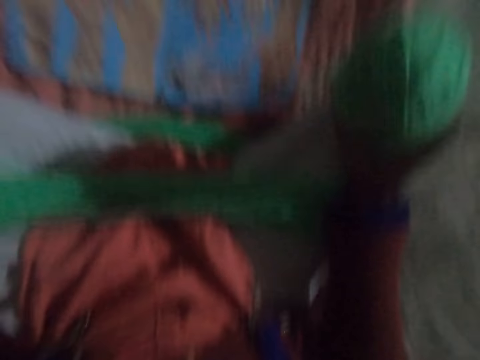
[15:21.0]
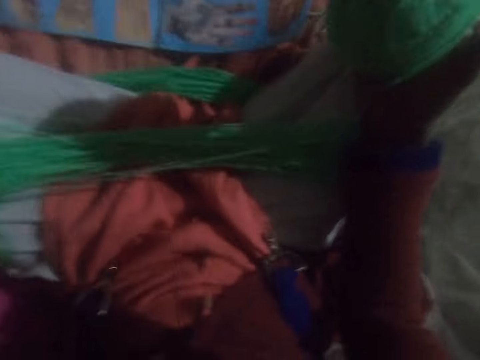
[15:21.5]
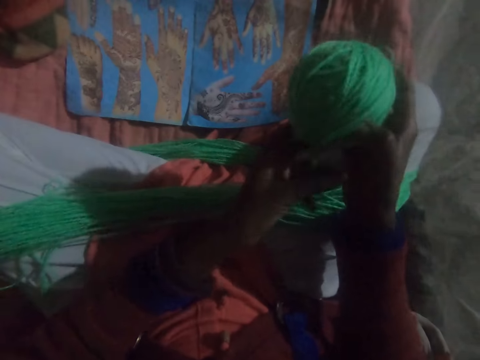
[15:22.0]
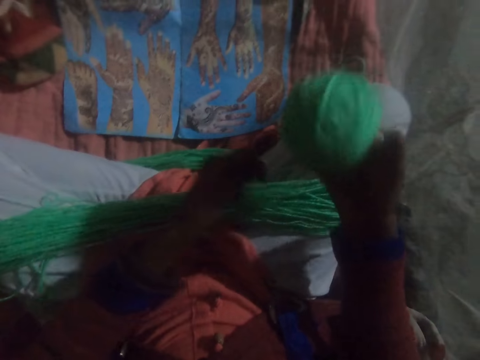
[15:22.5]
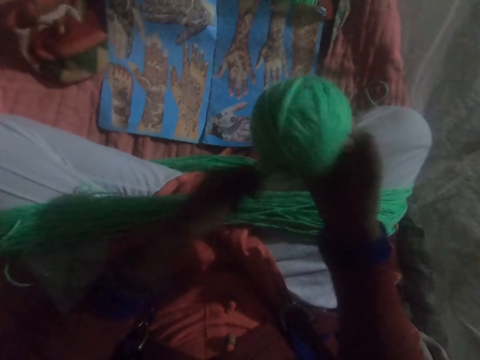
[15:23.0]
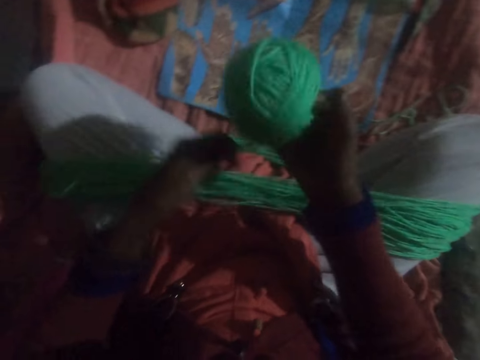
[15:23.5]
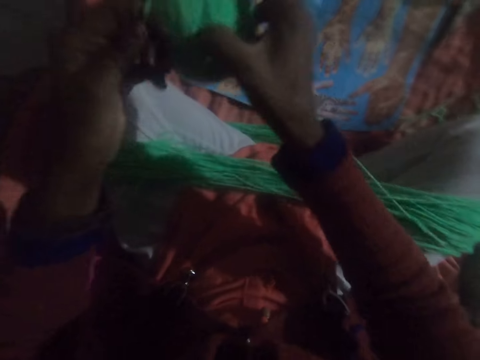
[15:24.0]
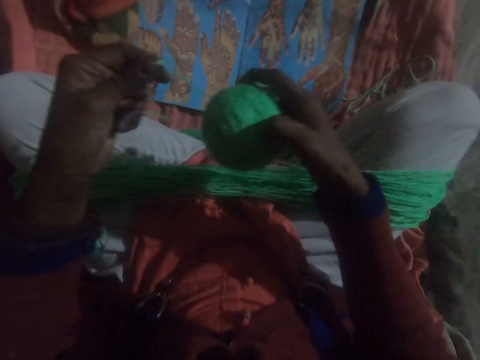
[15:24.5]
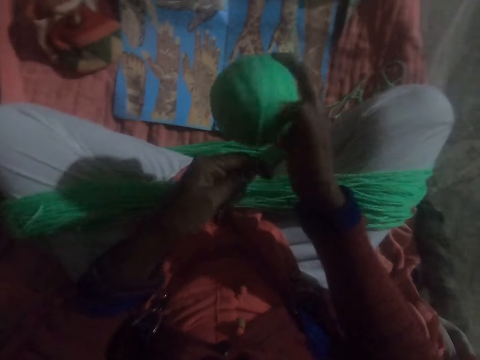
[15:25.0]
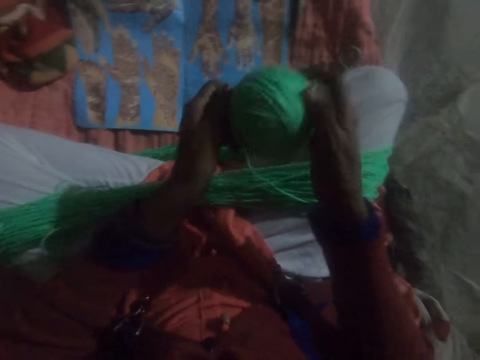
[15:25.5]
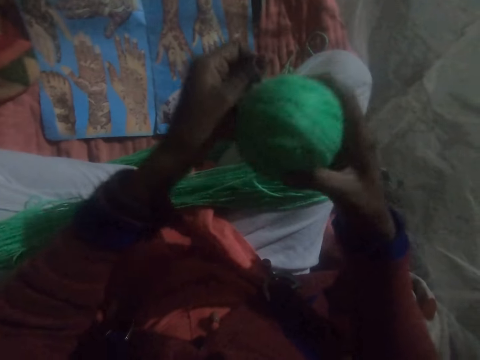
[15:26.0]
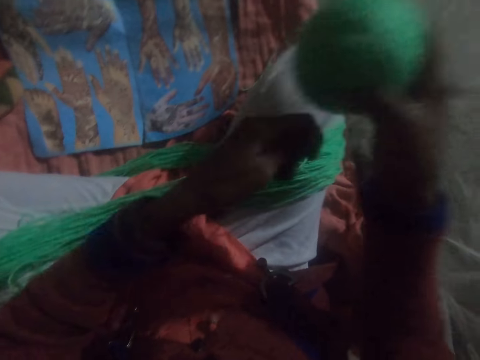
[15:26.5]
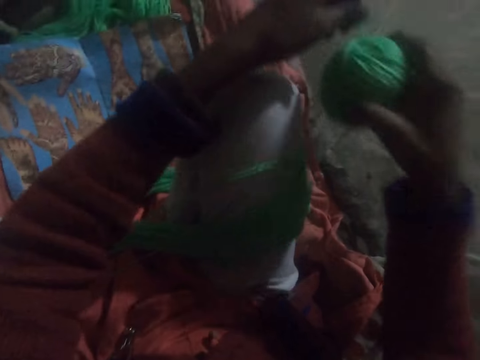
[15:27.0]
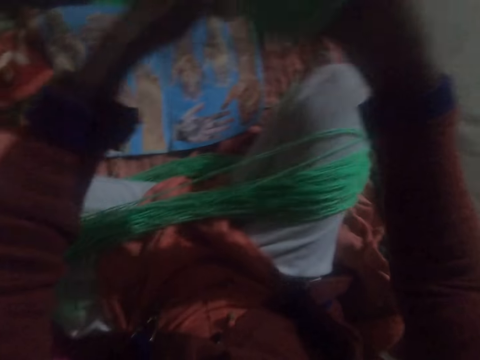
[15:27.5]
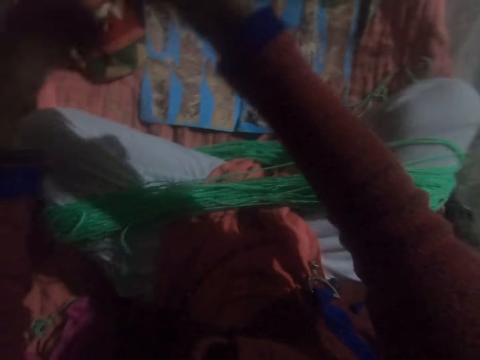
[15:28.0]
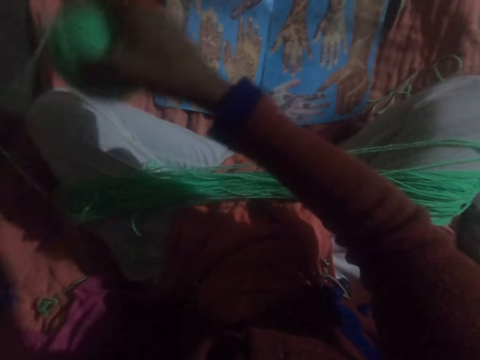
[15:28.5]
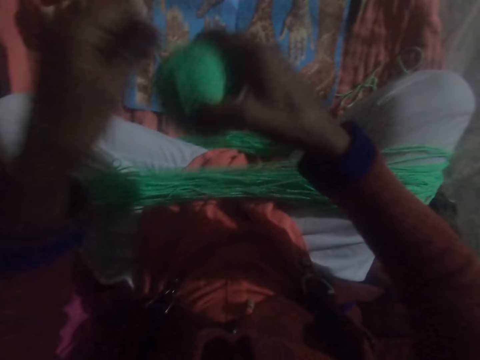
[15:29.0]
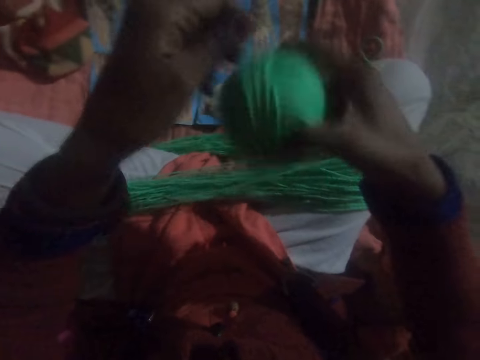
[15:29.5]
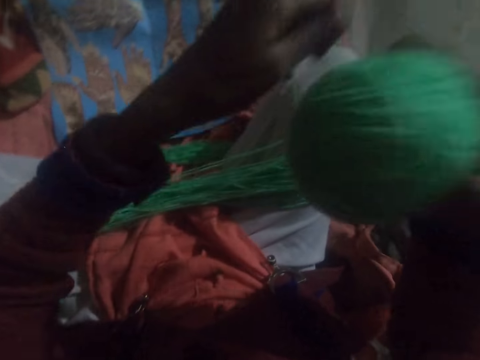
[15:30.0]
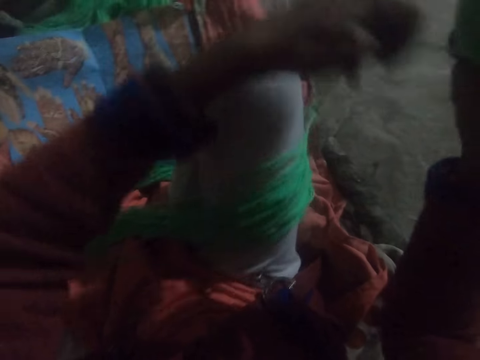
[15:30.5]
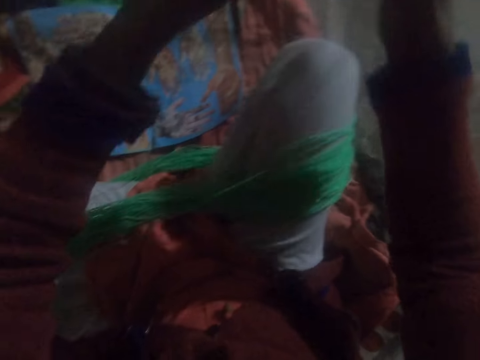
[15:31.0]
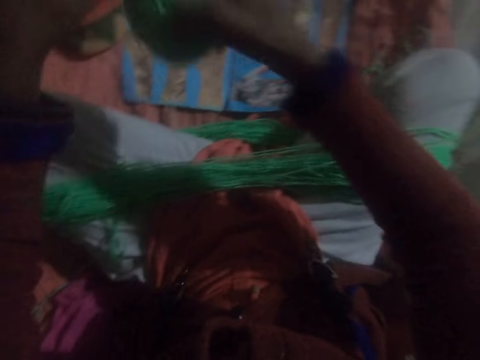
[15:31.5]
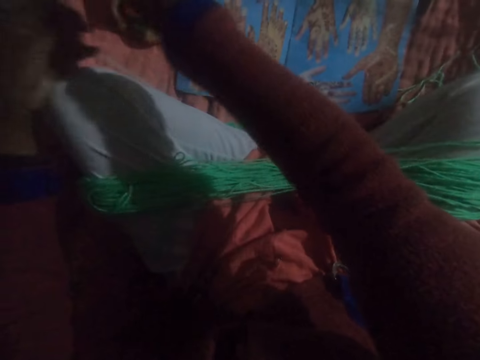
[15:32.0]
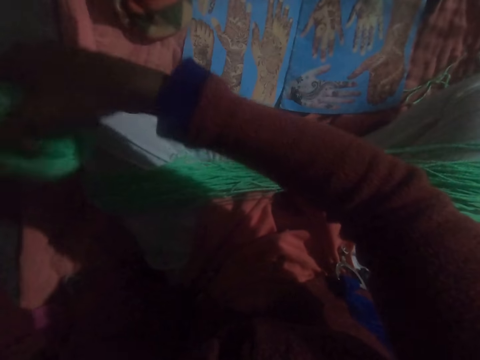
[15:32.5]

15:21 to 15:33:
The camera wearer drops his hand back. He winds the yarn from his leg into the ball.

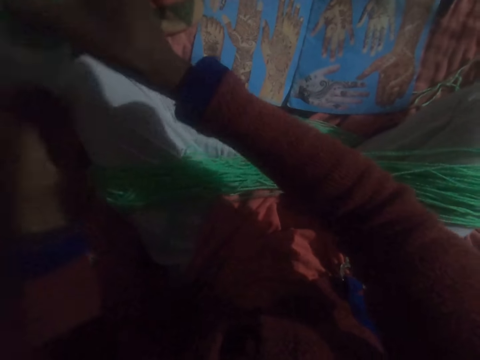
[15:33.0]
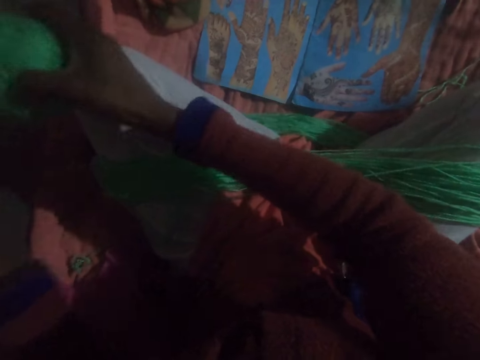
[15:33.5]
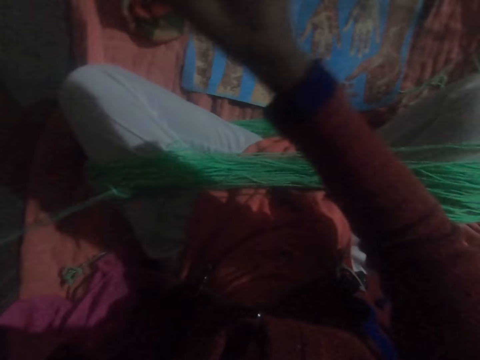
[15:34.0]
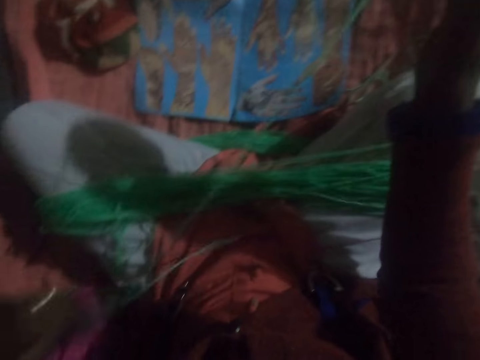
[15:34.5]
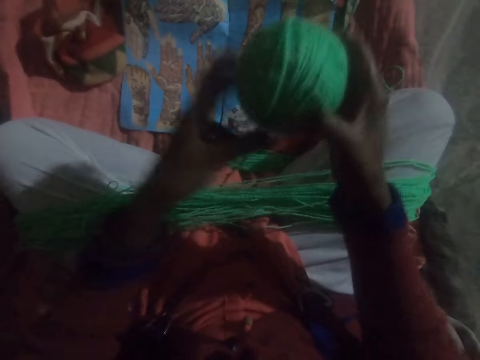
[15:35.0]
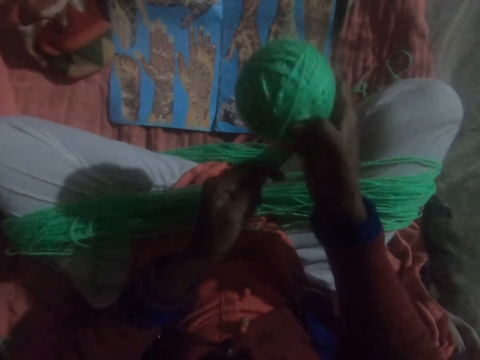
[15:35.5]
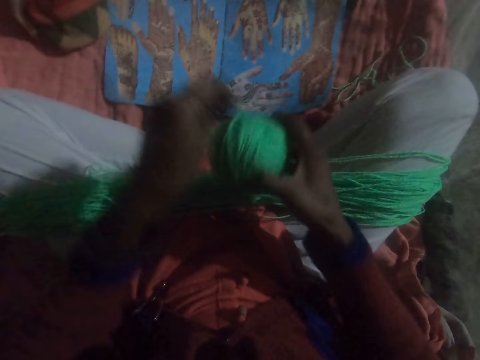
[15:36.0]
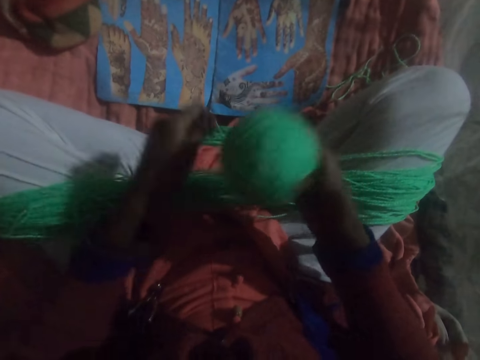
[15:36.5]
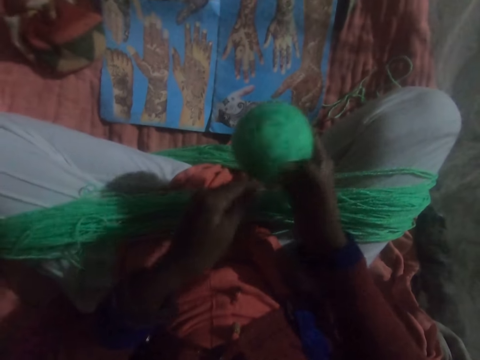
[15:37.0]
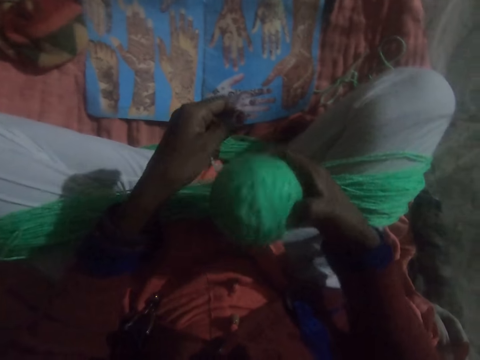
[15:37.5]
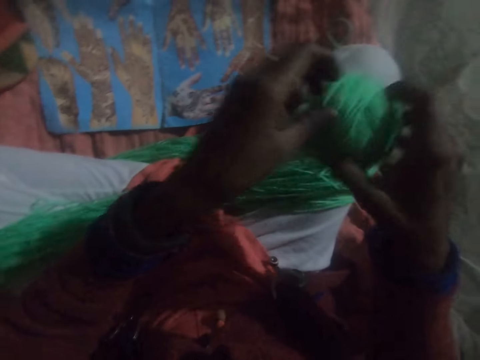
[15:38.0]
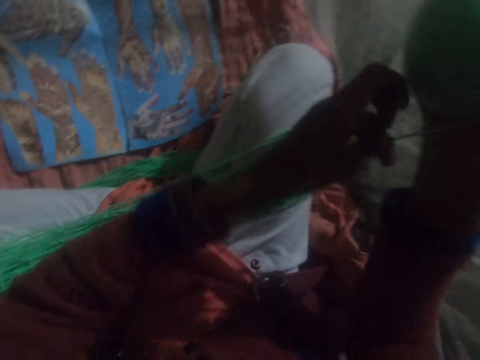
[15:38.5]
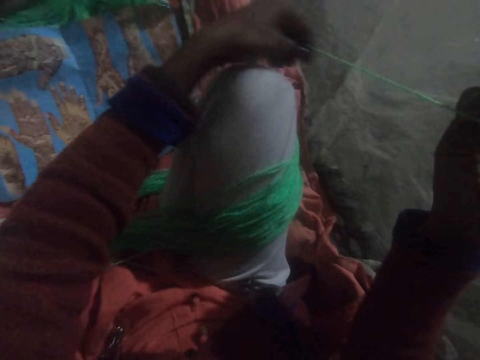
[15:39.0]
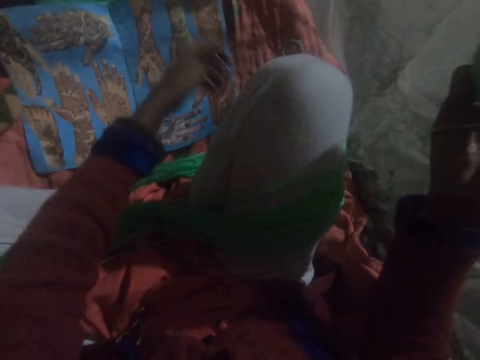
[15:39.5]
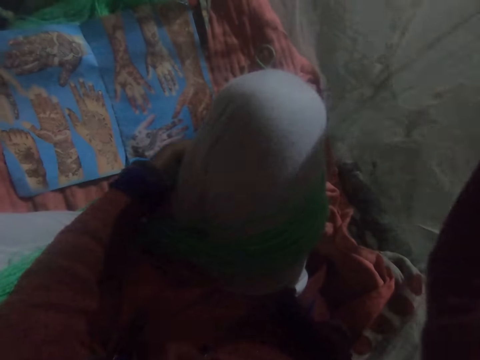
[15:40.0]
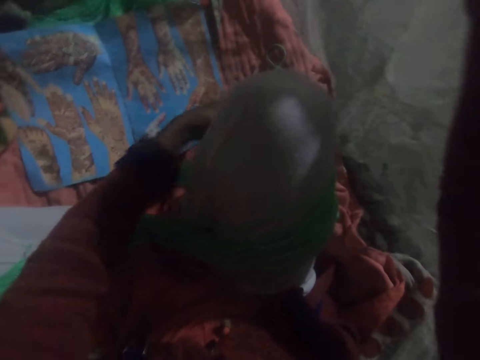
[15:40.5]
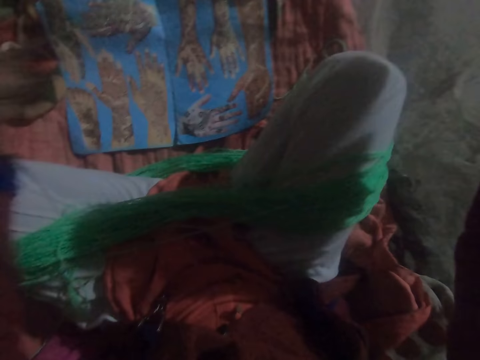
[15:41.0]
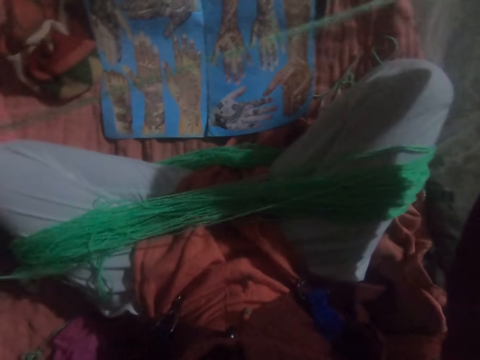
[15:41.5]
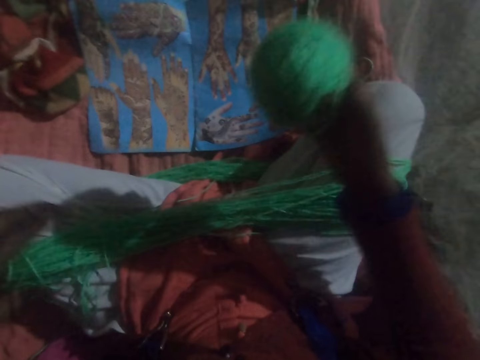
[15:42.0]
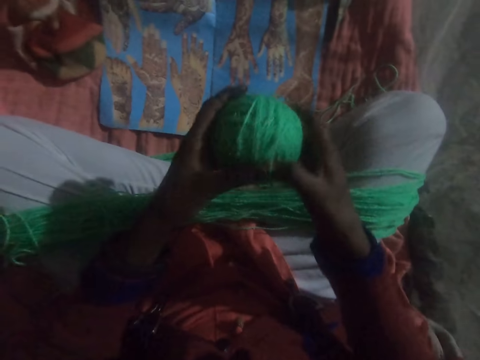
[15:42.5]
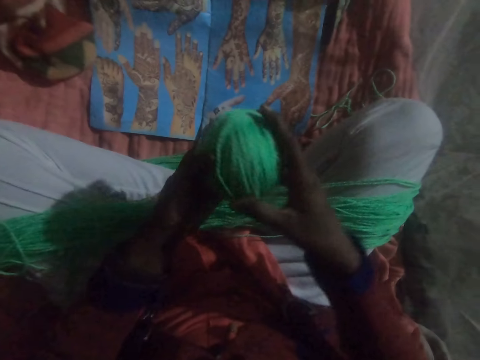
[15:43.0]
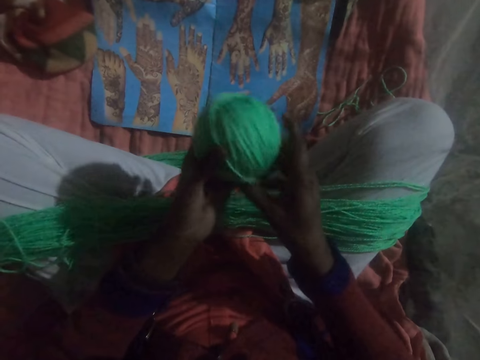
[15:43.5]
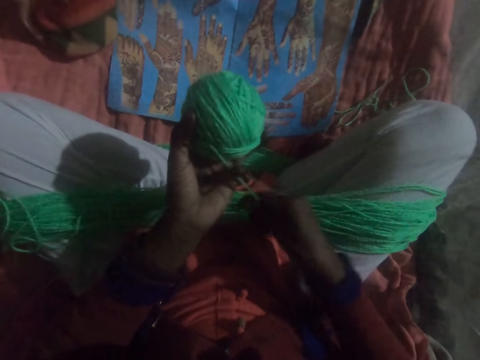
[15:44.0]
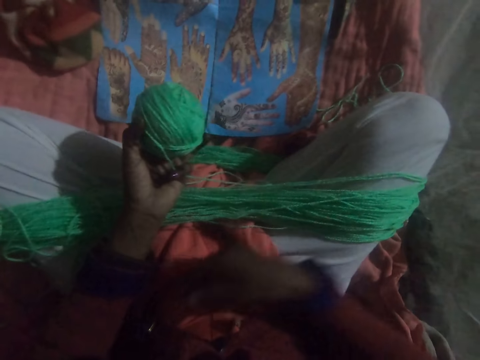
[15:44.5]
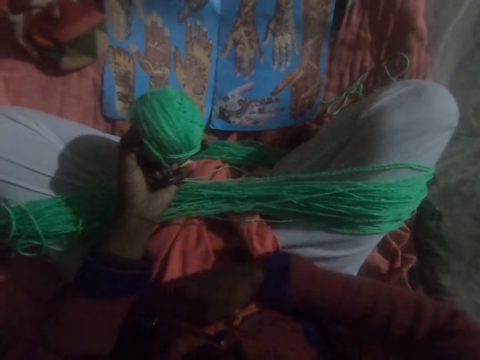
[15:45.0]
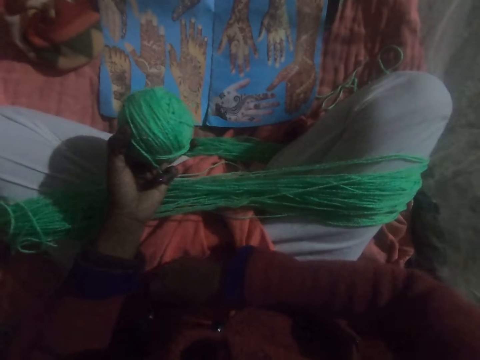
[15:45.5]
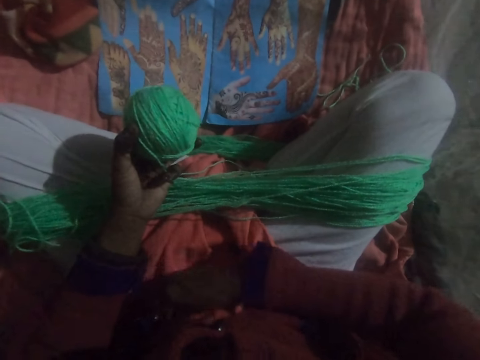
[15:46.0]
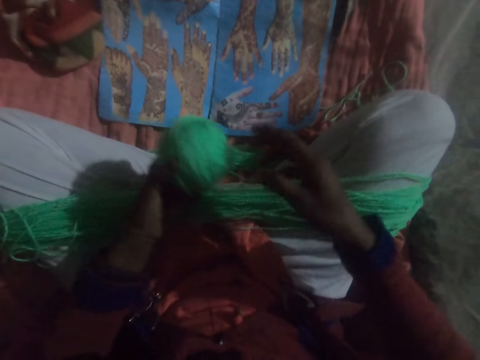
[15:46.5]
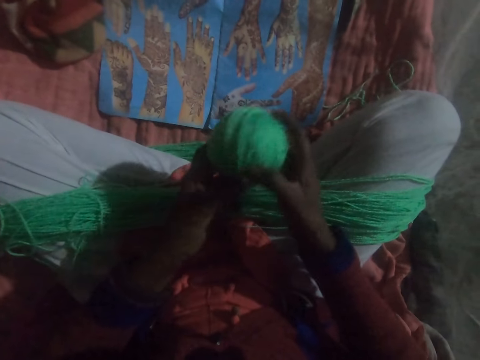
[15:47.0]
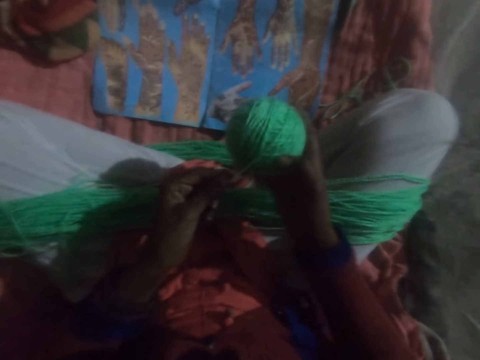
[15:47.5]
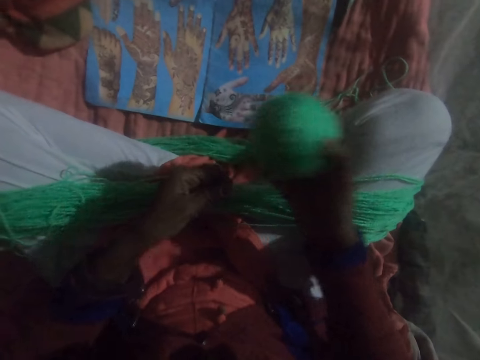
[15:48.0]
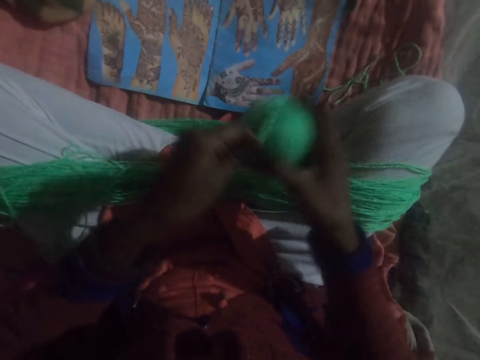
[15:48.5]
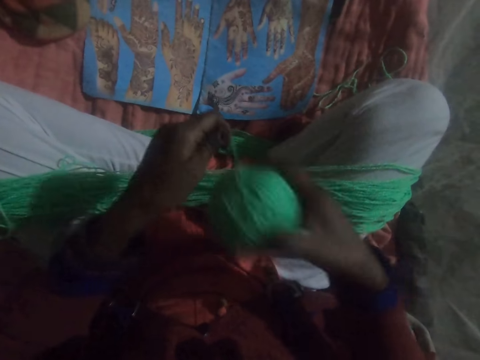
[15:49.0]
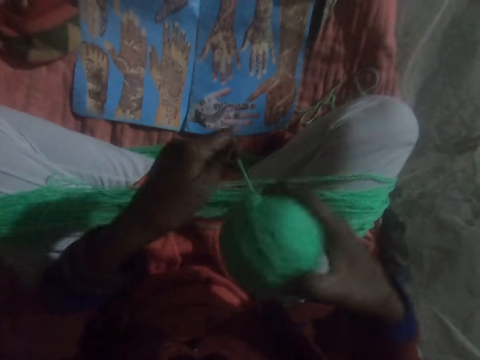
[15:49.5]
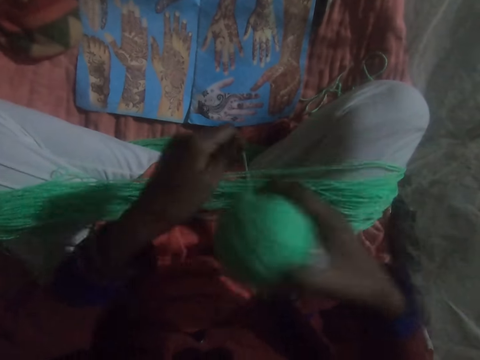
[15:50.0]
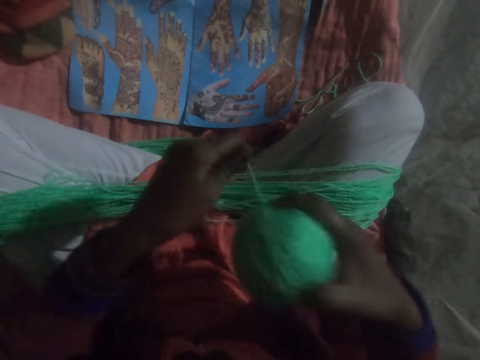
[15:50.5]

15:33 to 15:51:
The camera wearer stretches the string. He rolls the string round in the yarn. He stretches the string. He turns the yarn in his hands. He stretches the string. He holds something. He scratches his waist. He shifts the yarn to the right hand. He winds the yarn from his leg into the ball.
